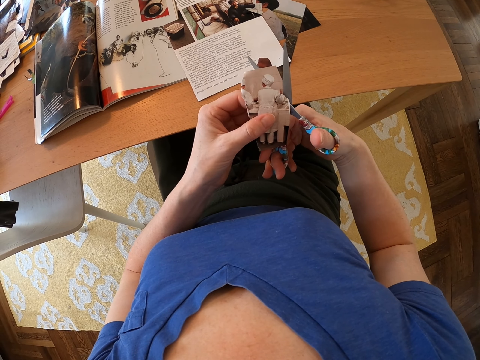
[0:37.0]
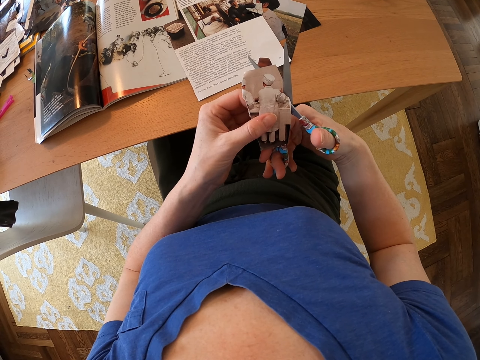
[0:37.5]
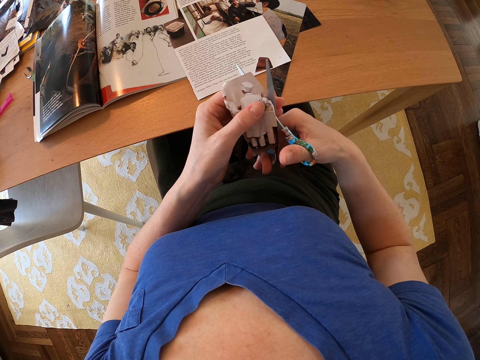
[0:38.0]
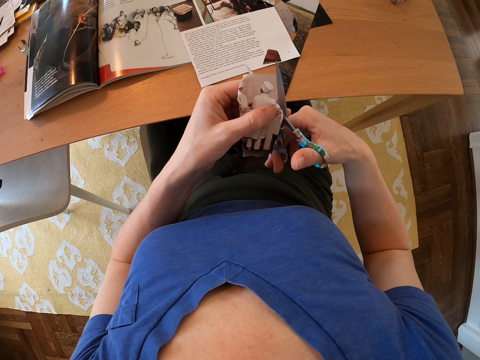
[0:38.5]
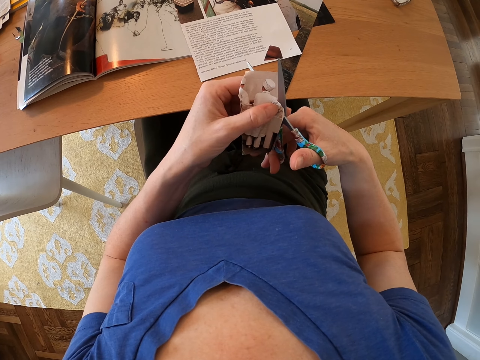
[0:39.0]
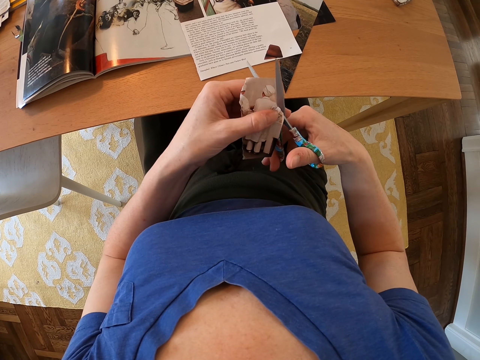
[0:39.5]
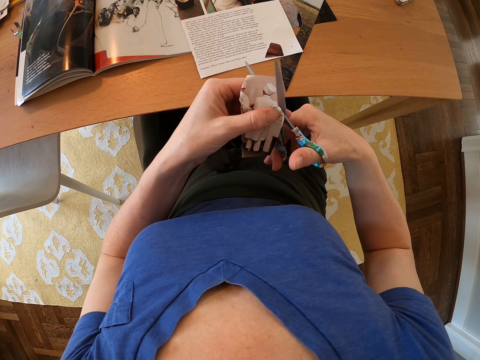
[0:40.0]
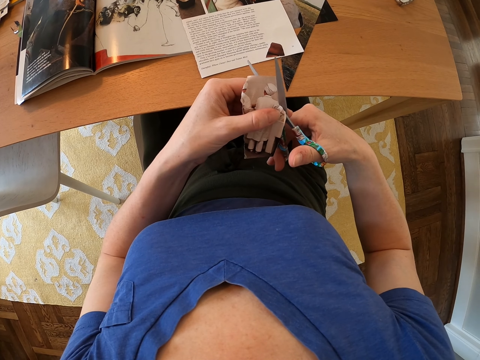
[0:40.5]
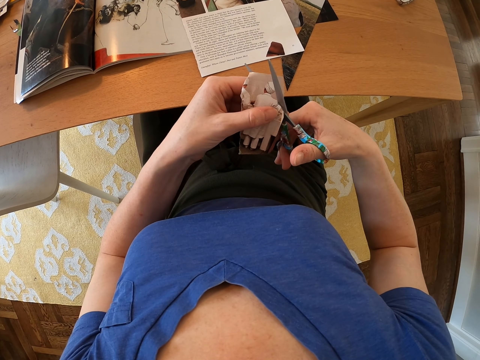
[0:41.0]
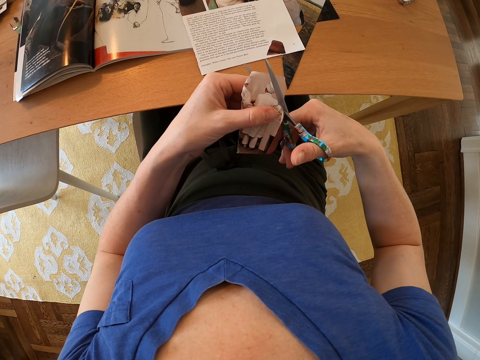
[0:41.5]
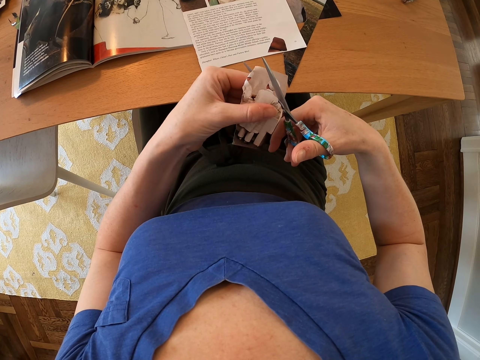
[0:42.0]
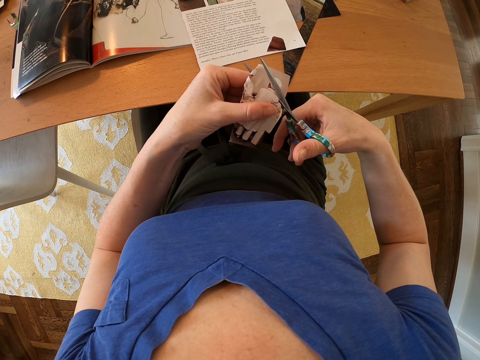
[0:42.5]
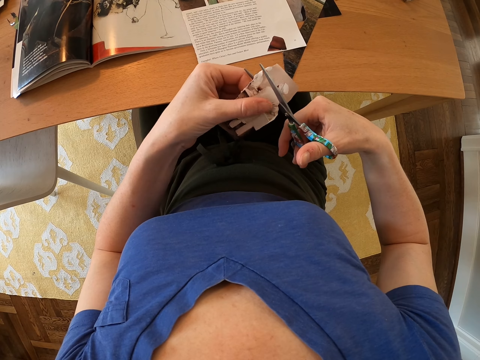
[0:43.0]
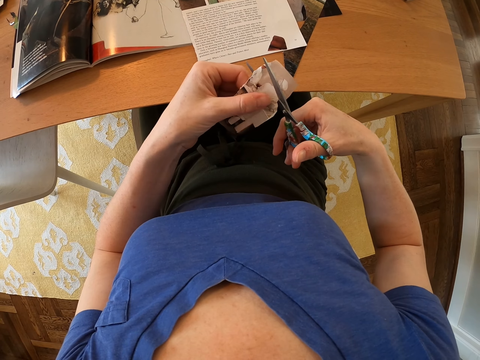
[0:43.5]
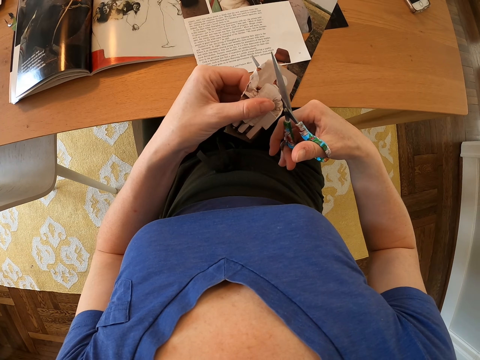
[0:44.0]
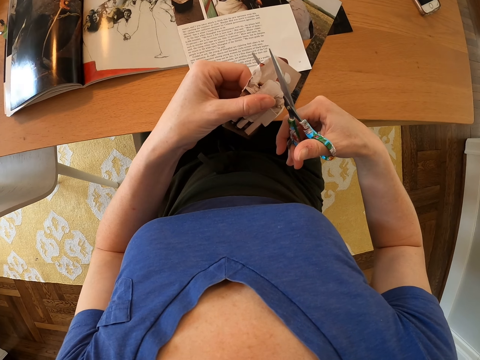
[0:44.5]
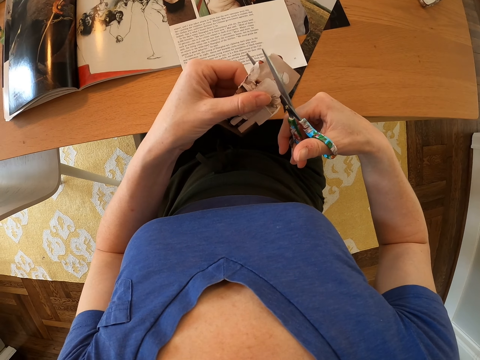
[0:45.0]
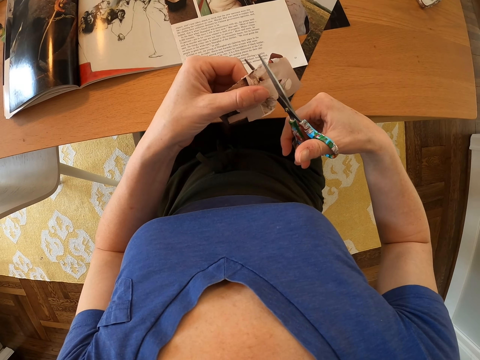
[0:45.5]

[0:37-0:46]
The camera wearer trims the picture.

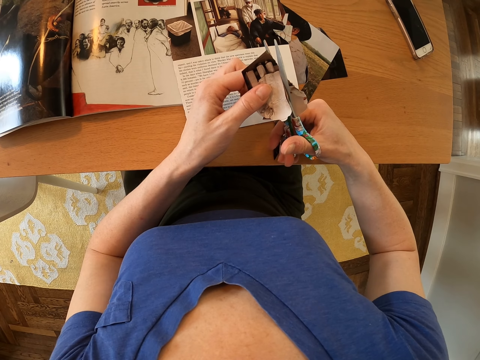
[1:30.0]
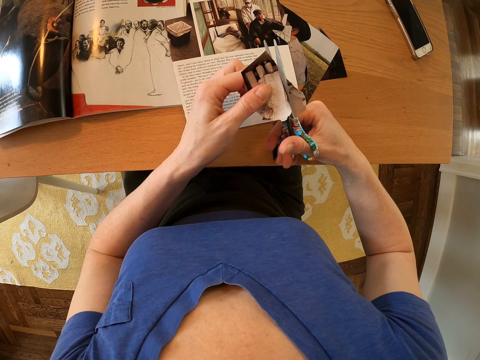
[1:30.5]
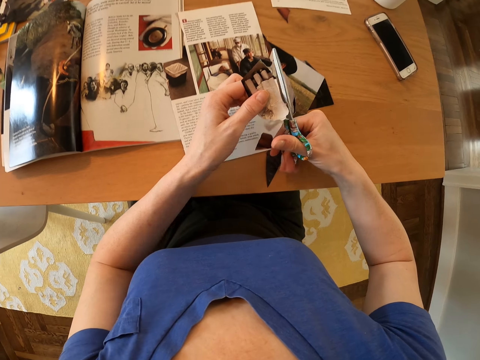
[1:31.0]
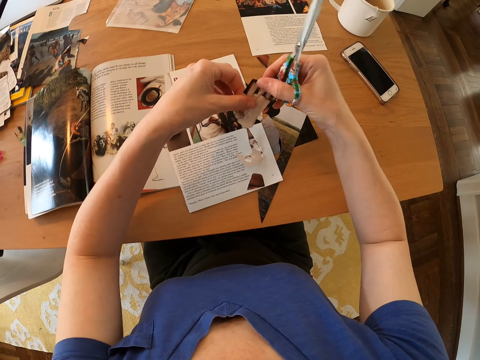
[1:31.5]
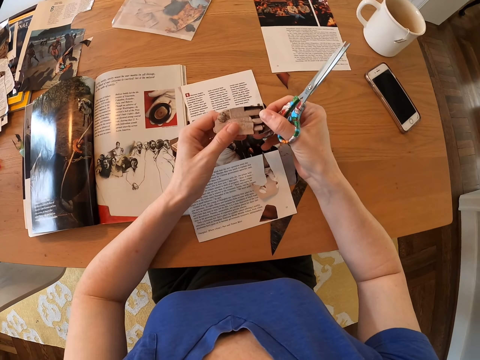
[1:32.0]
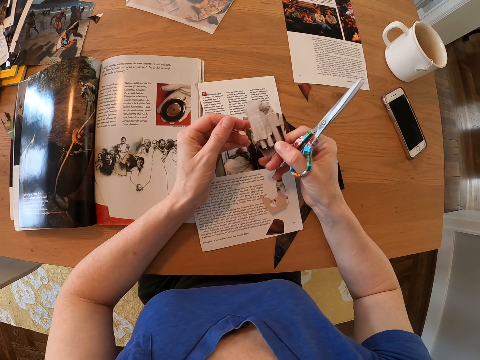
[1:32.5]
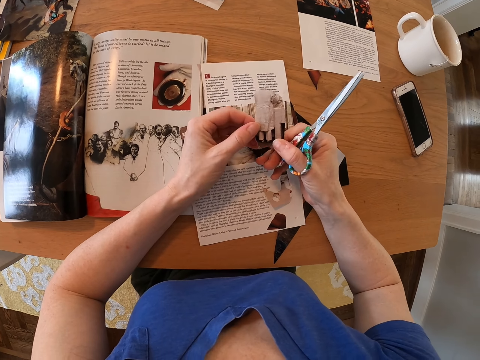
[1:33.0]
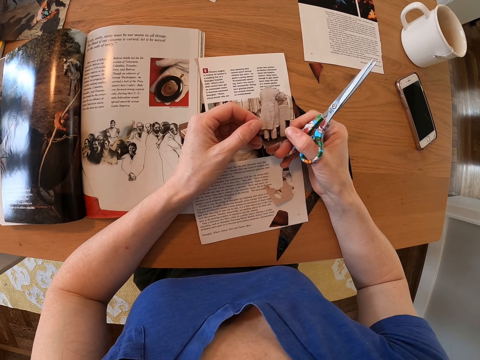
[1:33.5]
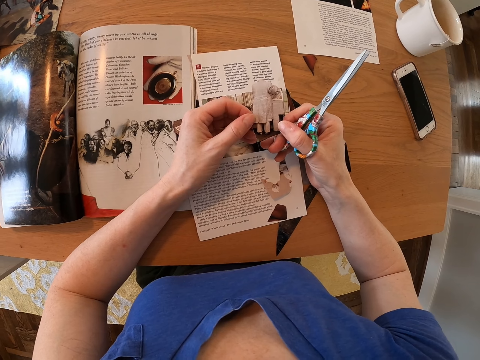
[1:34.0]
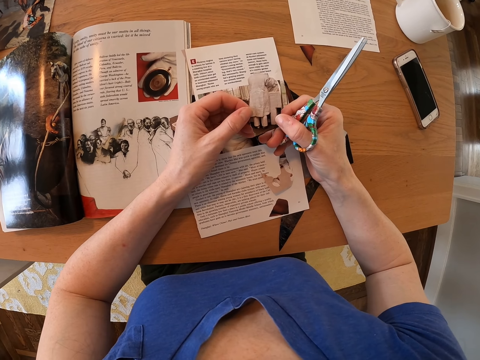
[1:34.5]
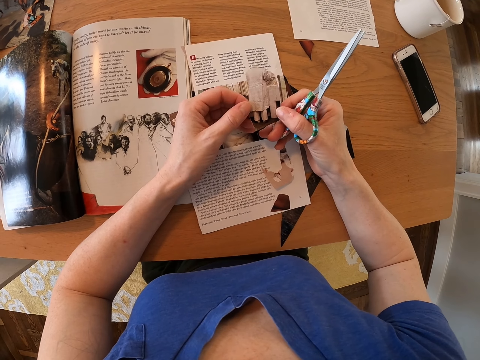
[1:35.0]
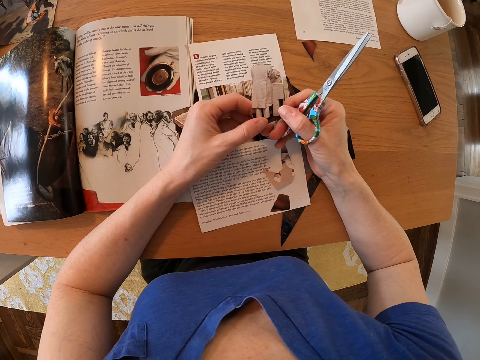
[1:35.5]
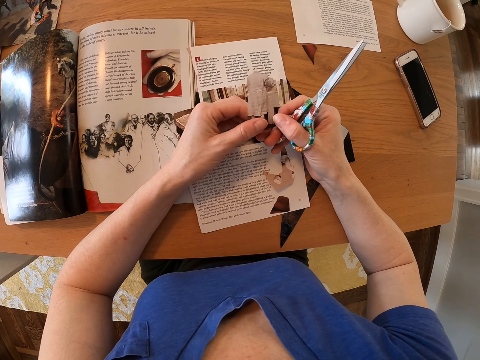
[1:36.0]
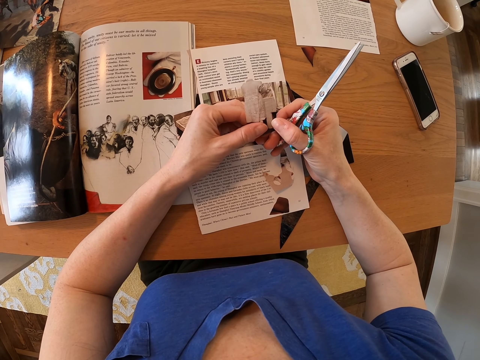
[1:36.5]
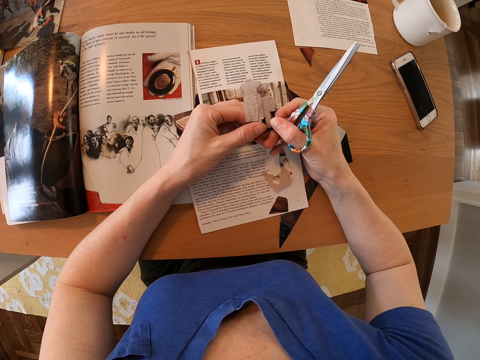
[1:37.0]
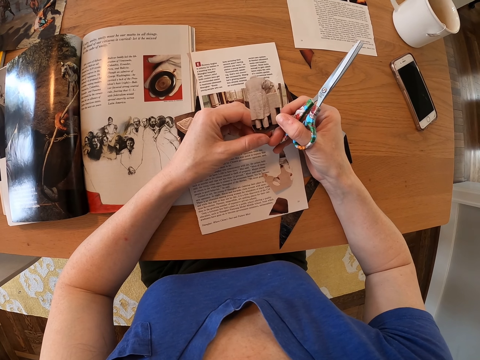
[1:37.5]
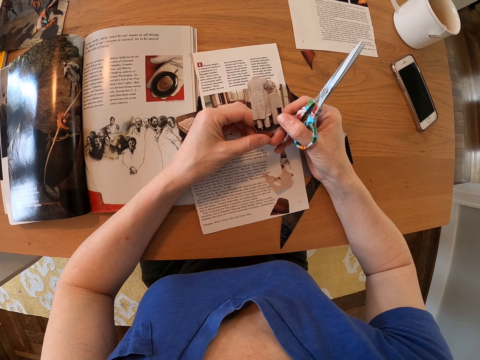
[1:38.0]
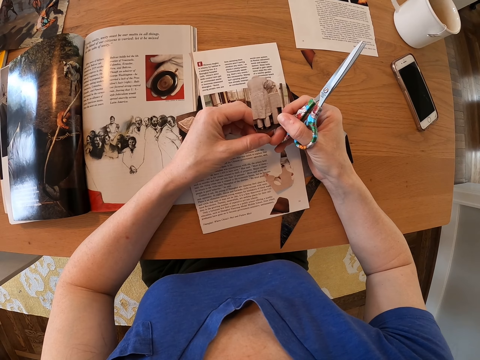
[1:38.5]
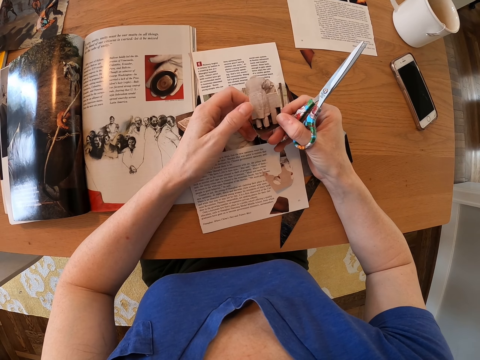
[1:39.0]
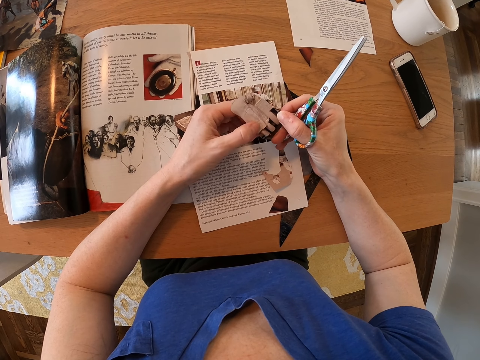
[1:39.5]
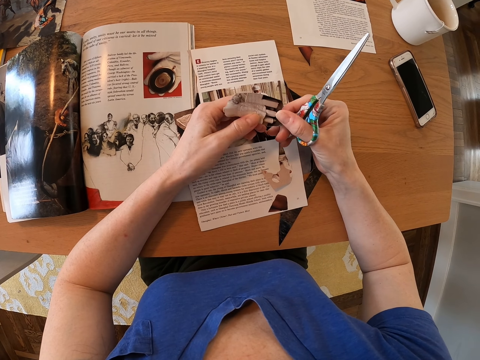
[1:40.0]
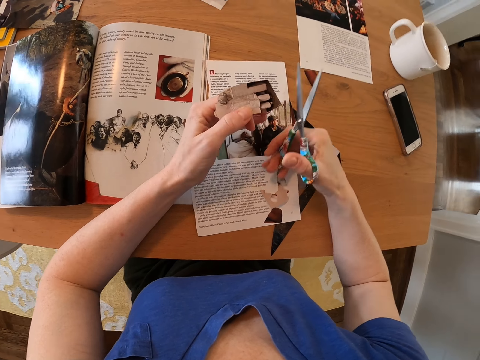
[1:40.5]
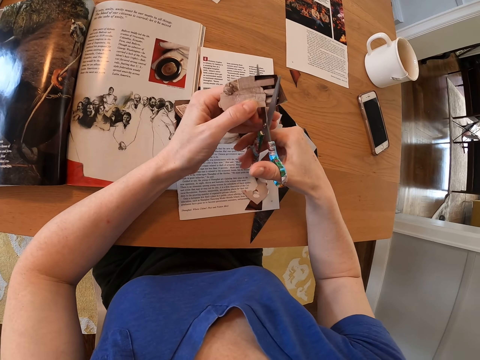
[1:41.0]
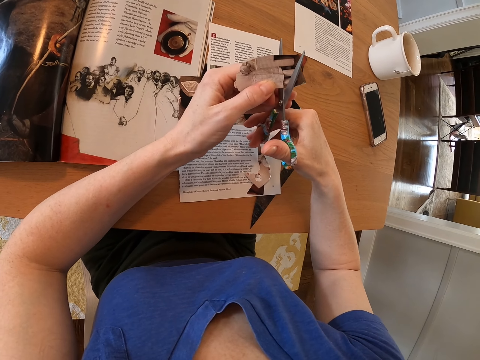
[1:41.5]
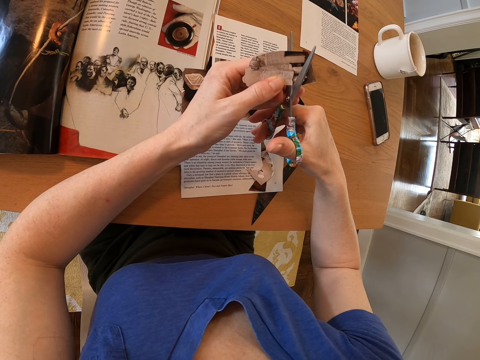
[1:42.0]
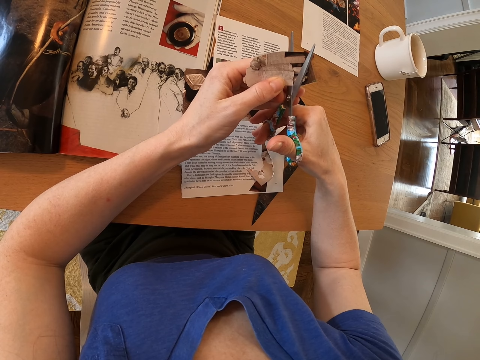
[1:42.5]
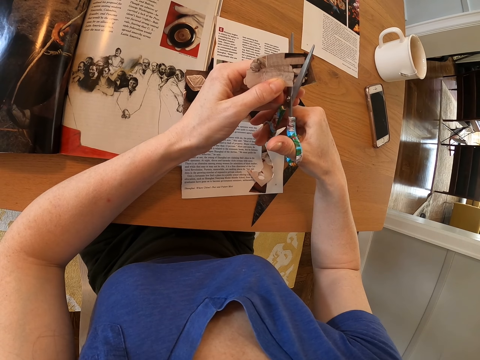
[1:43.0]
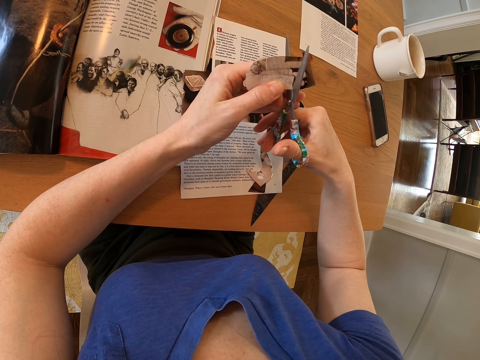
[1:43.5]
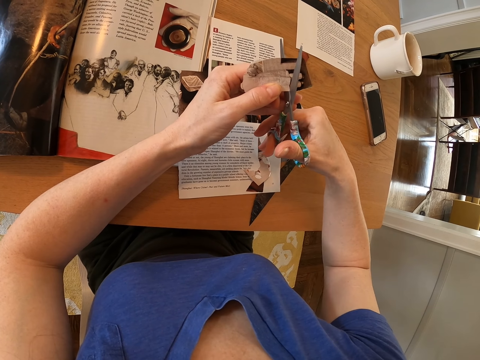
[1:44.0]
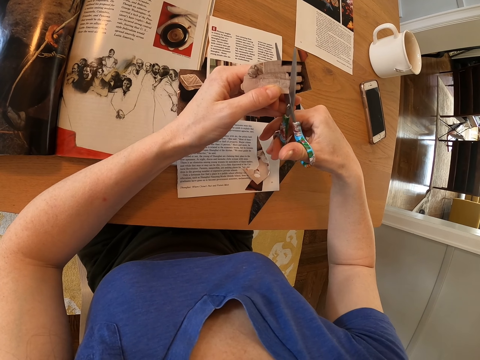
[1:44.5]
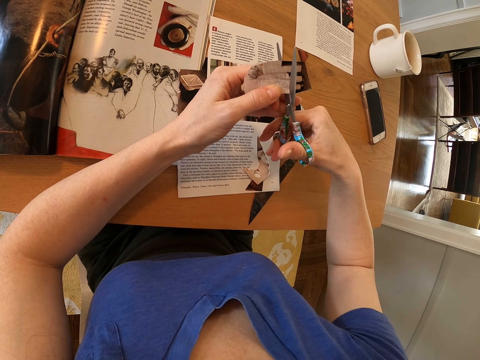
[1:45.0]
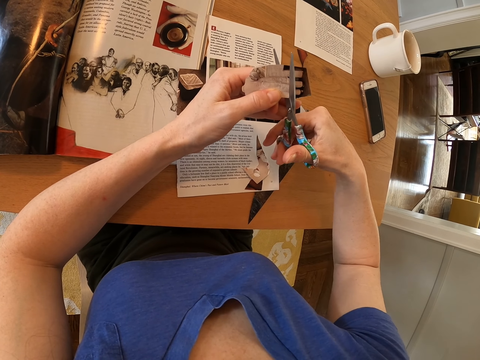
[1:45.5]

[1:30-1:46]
The camera wearer turns the picture on the hands. They look at the picture. They rotate the picture. They shape the picture with scissors.

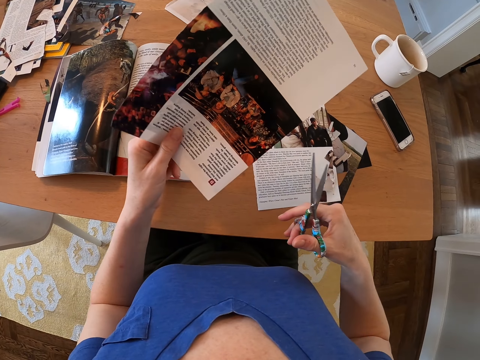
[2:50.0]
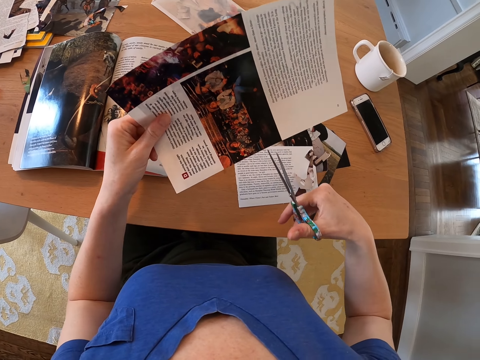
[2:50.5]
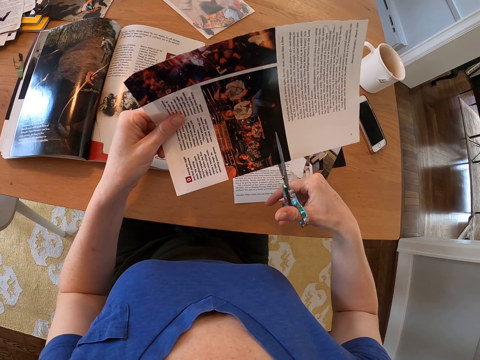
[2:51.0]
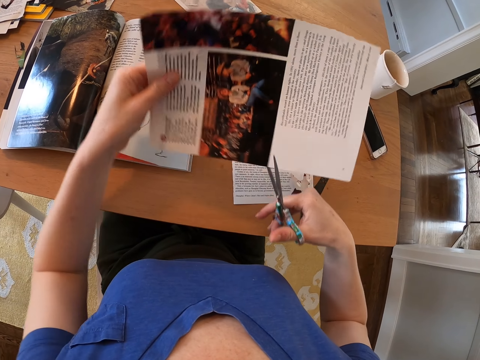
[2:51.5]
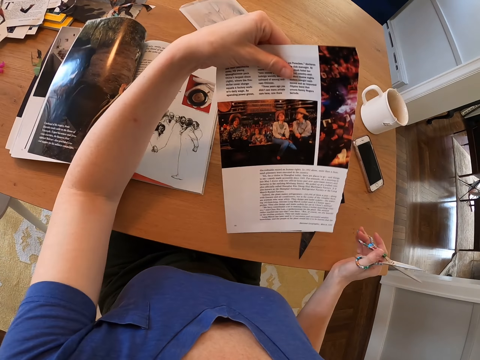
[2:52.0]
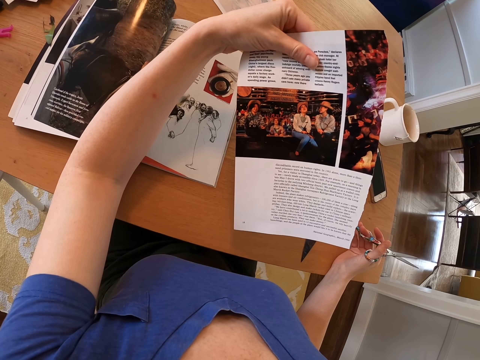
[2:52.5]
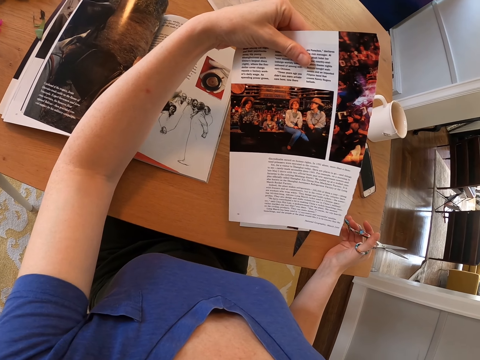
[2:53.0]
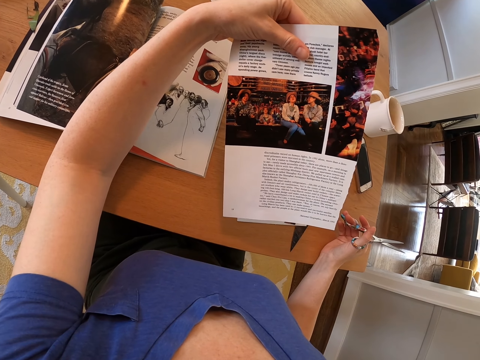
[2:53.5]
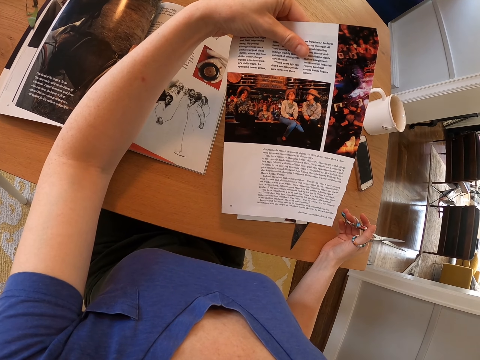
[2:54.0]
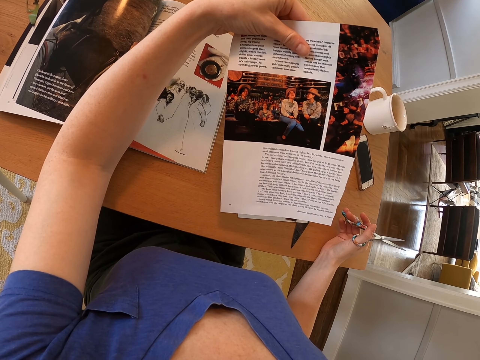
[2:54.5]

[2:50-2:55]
The camera wearer puts the scissors on the paper. They look at the printed paper. They turn the paper.
